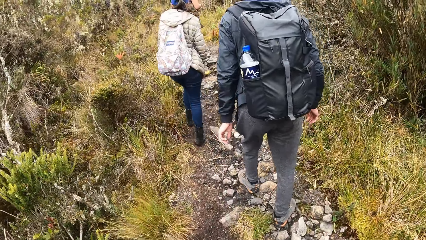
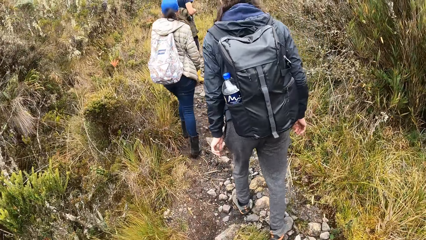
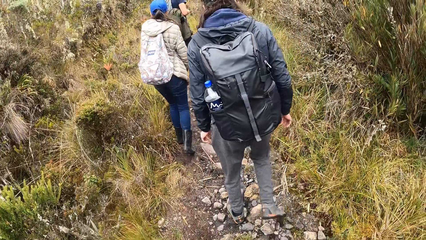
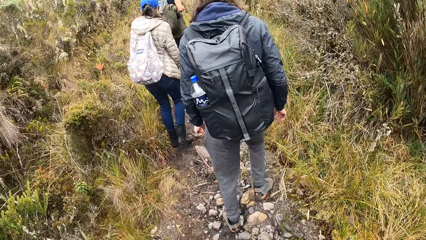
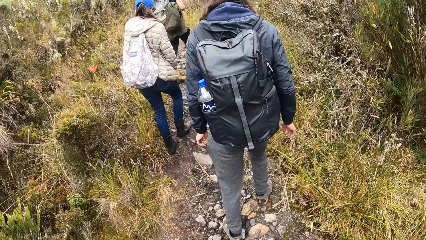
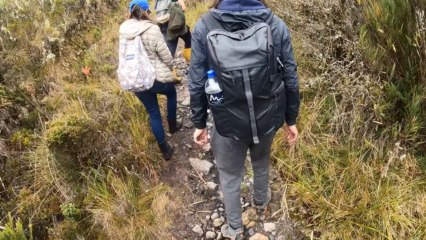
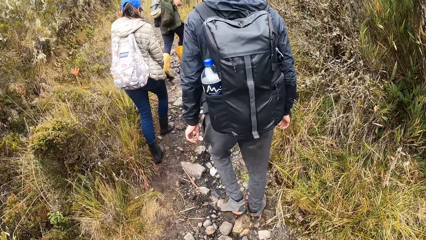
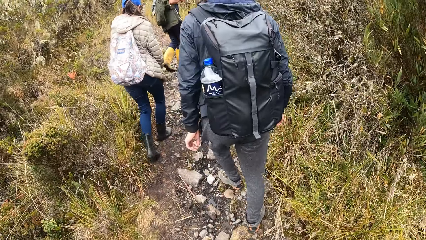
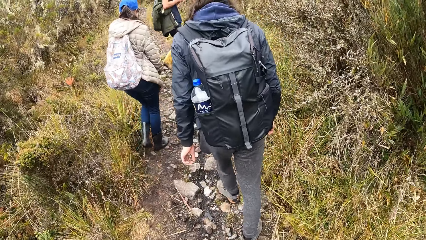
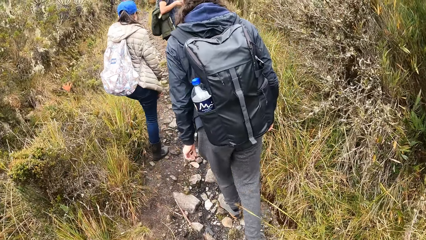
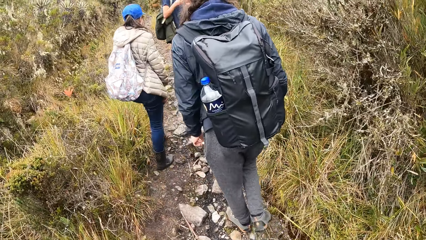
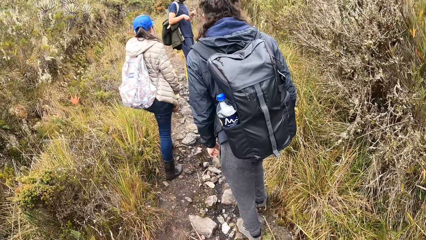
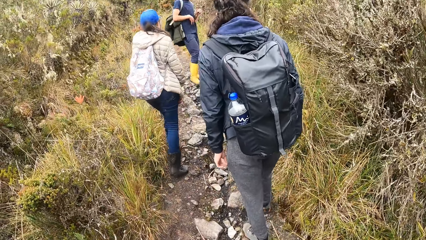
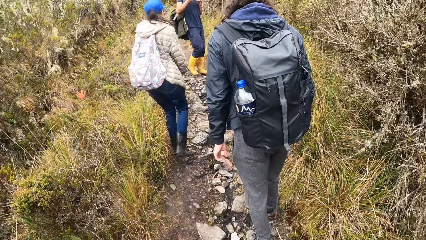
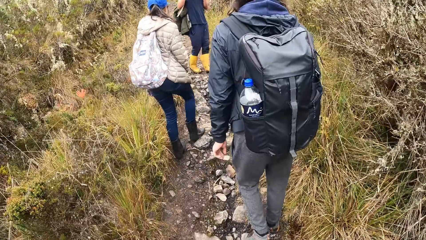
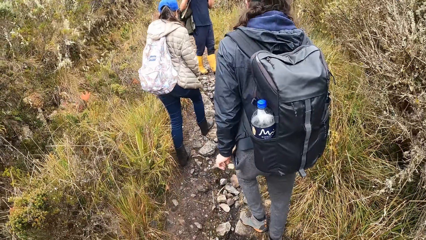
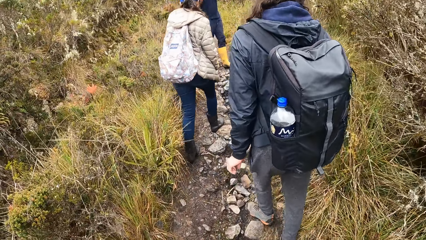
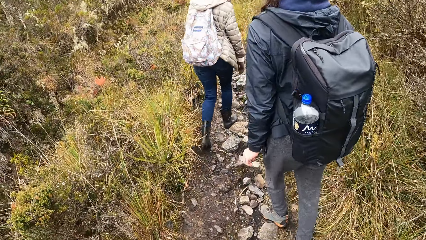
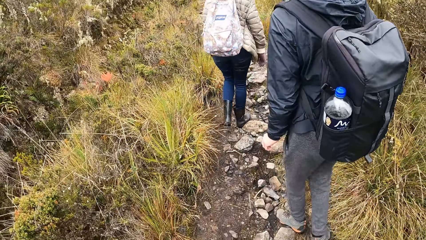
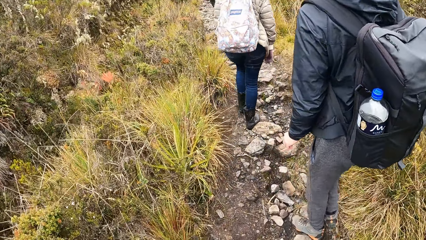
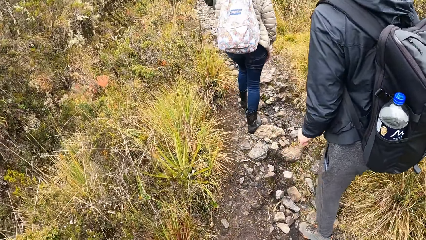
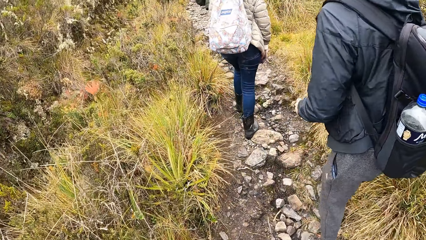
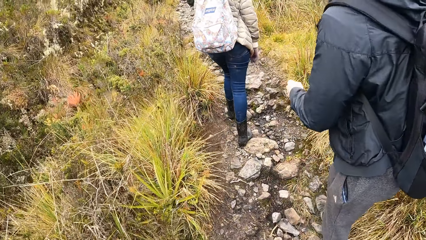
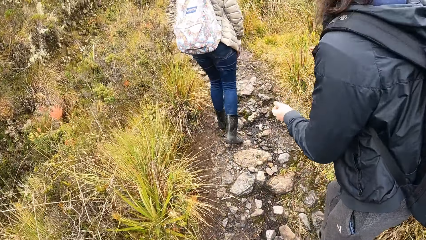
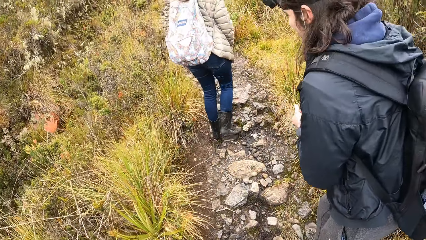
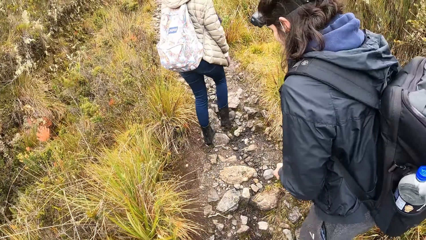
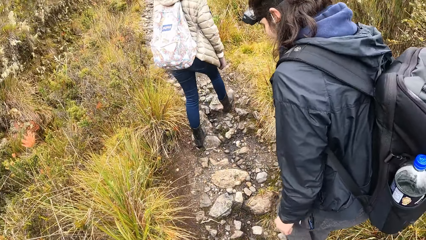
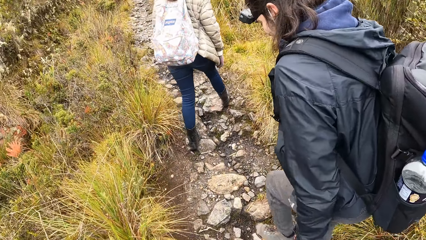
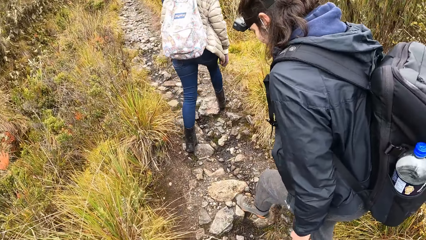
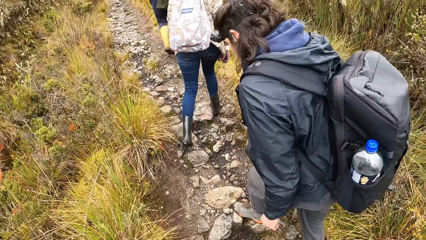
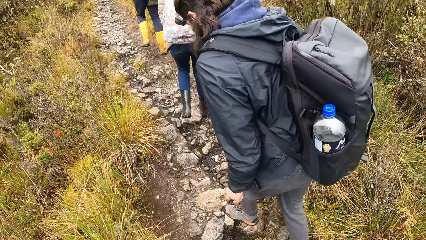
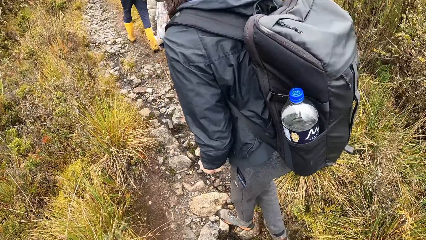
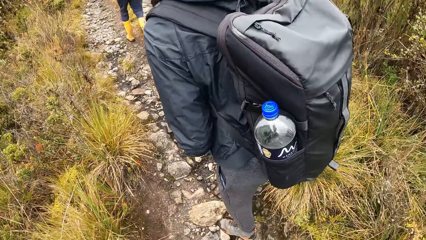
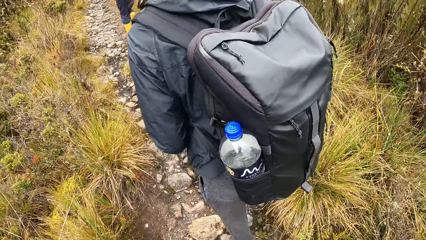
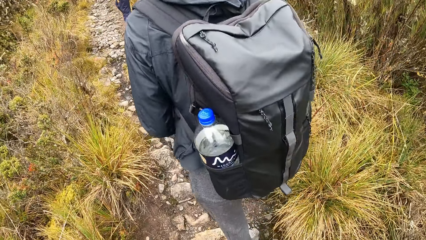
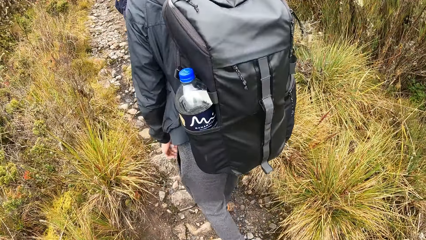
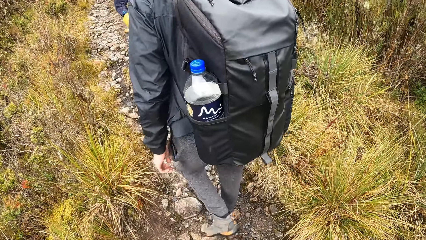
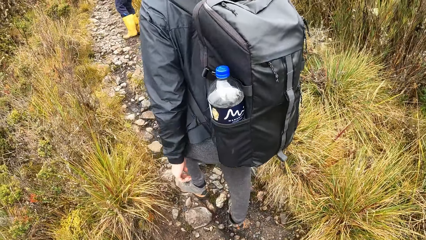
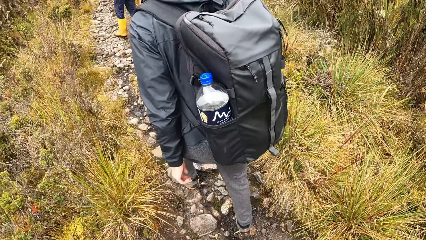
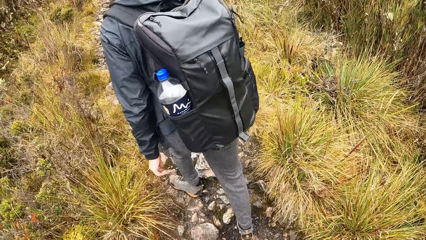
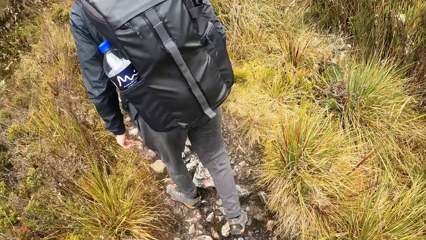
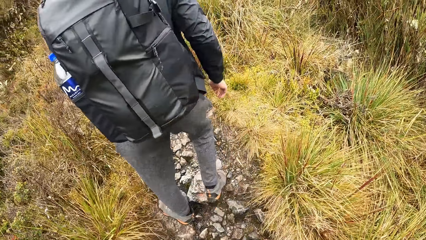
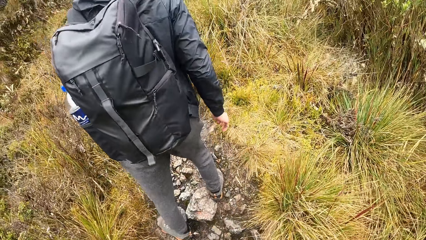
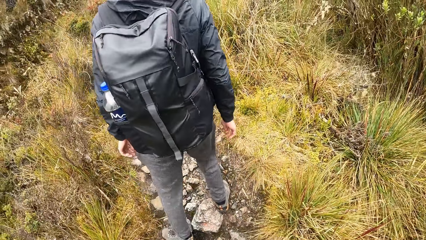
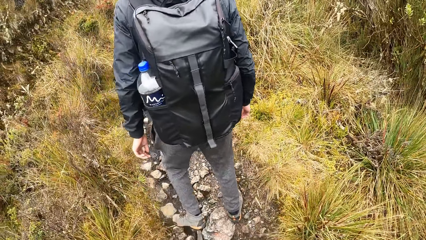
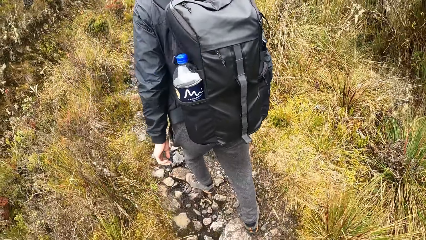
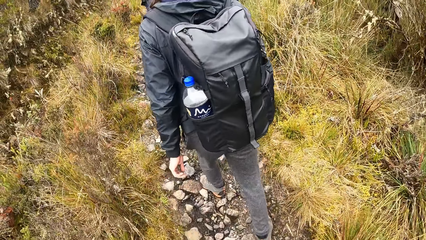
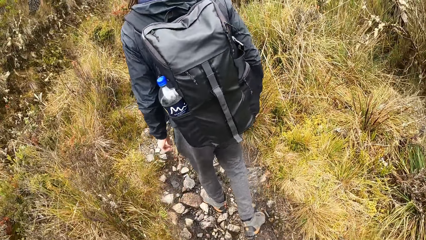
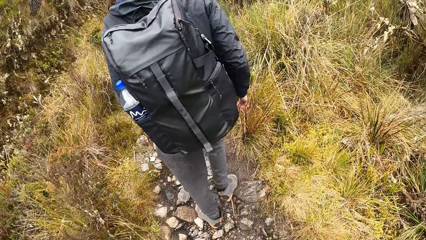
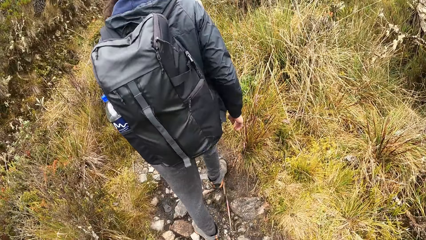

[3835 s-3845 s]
A man gesticulates his hands. Another man claps both of his hands.

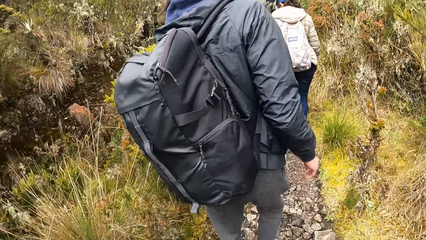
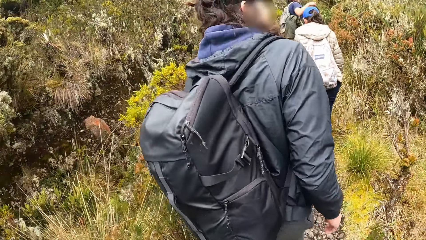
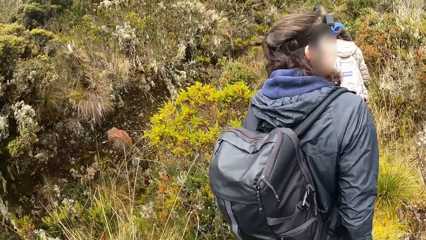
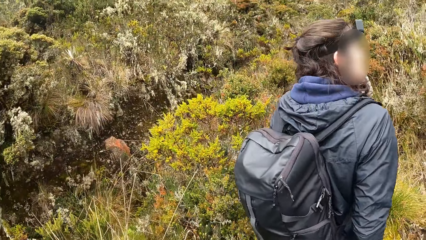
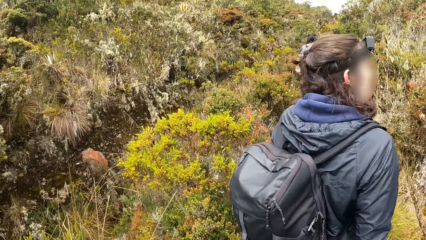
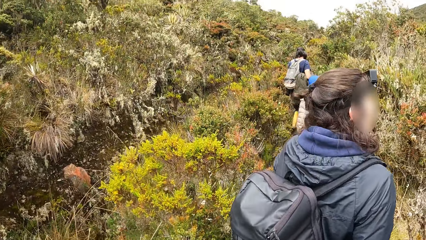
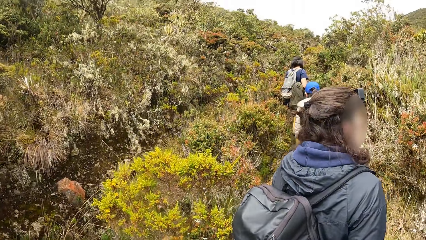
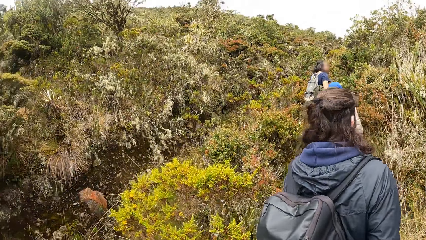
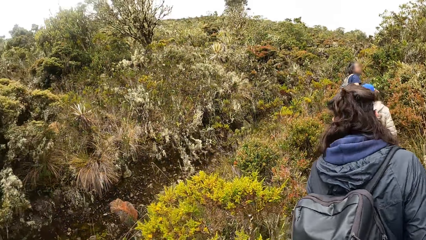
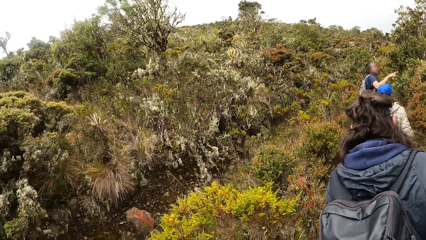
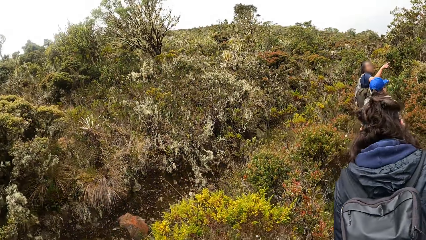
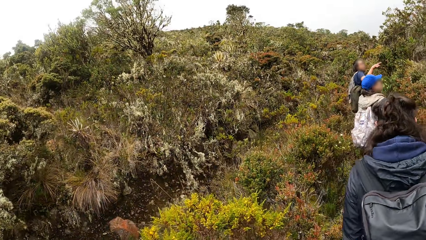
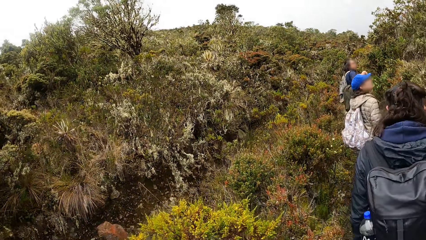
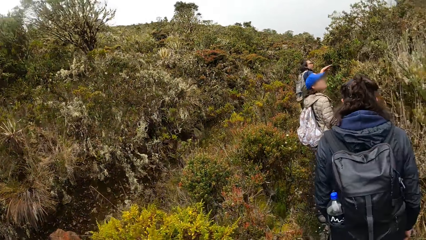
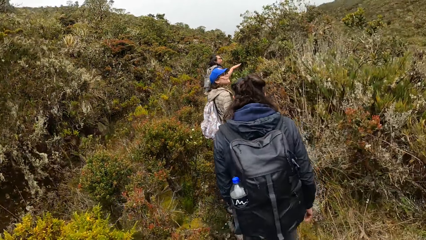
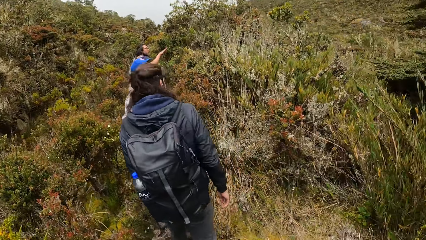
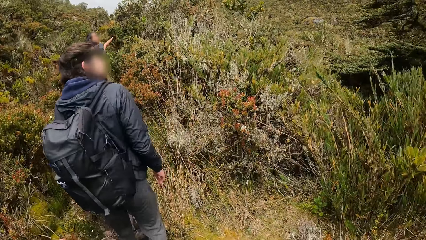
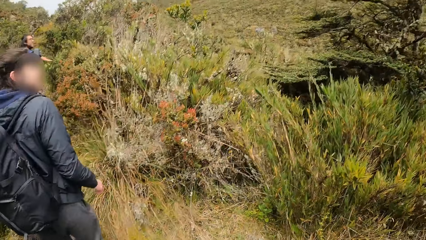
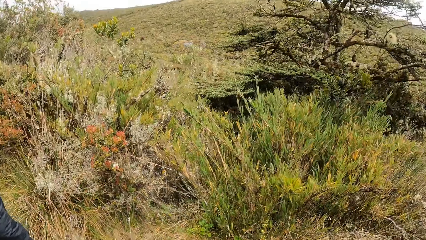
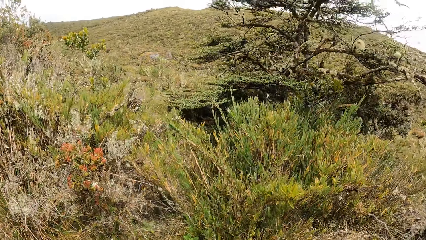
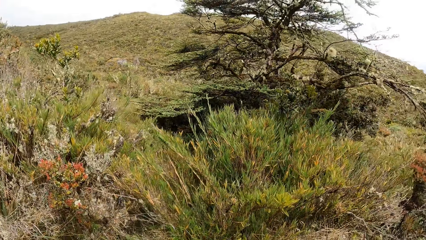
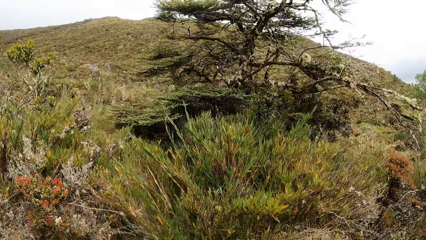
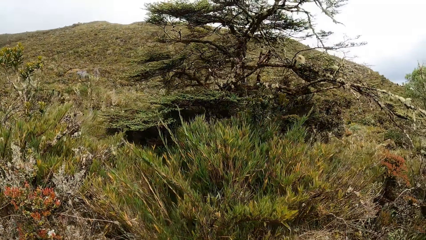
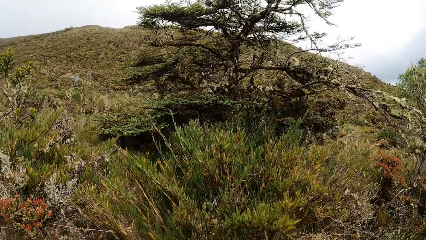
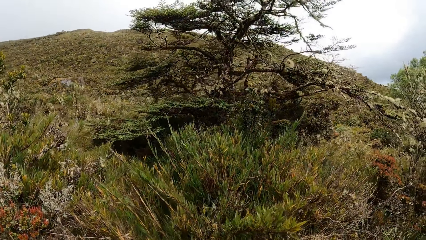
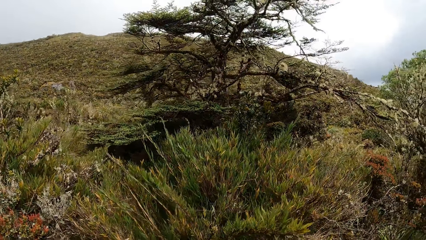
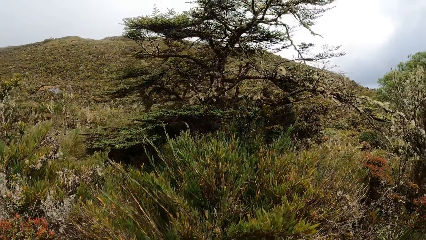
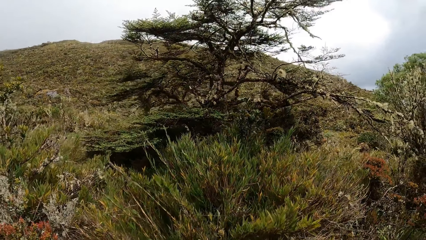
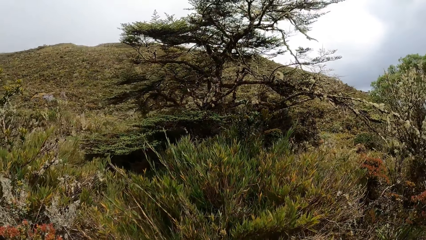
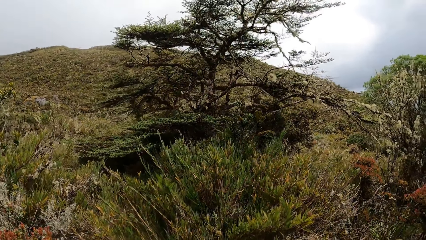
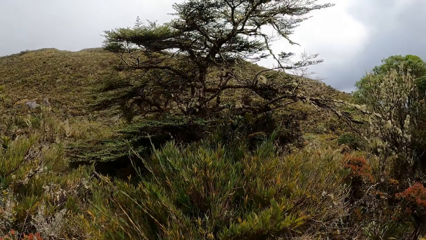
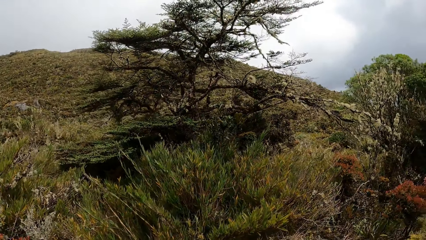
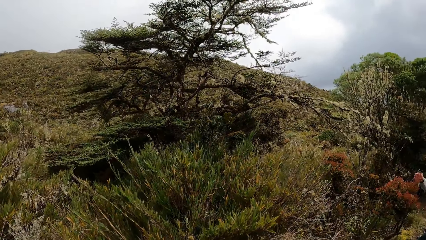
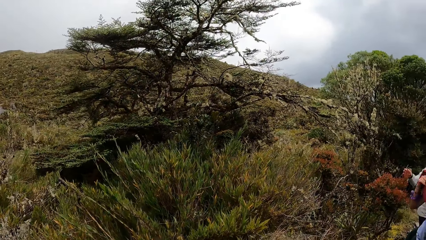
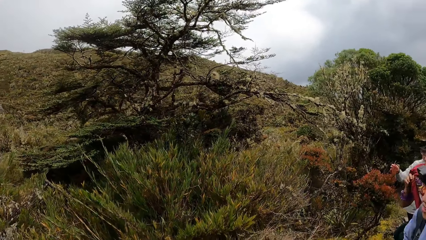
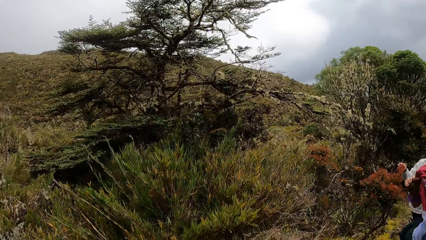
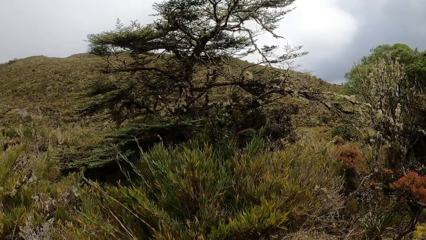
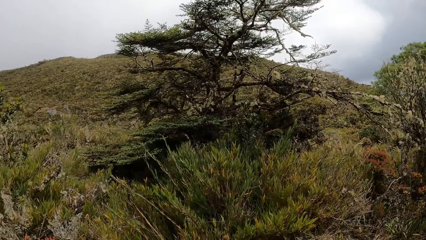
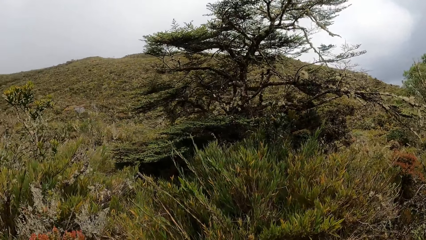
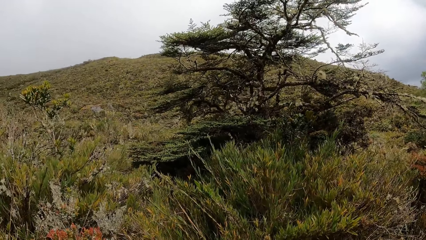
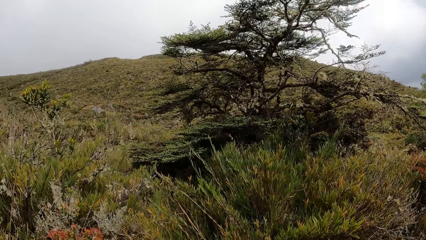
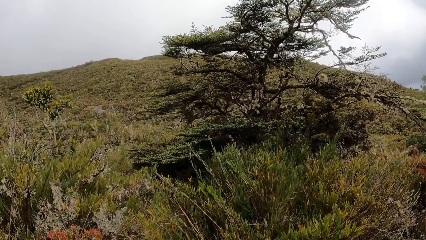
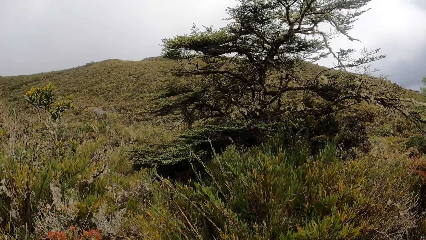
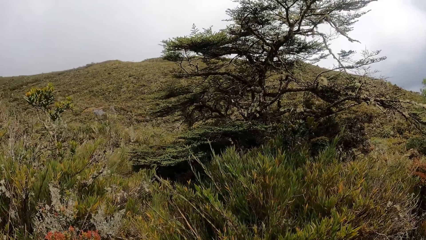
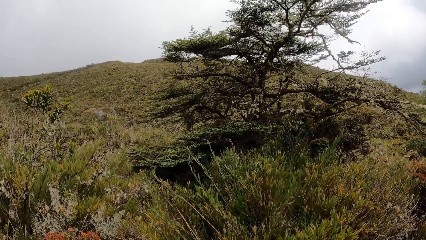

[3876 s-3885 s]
A man points his right hand. The camera wearer looks around.
